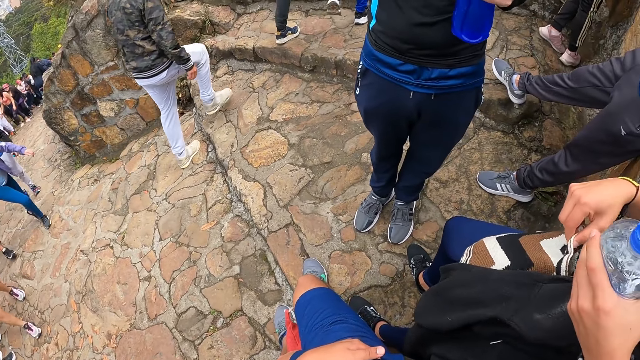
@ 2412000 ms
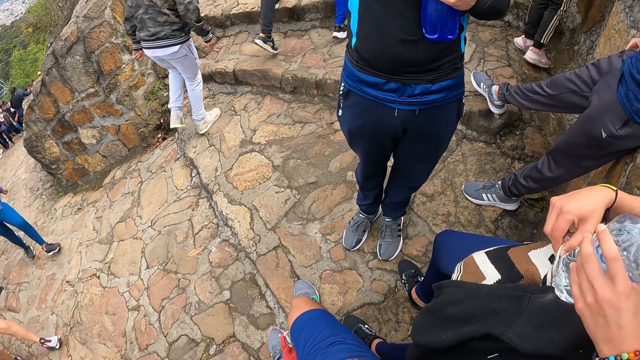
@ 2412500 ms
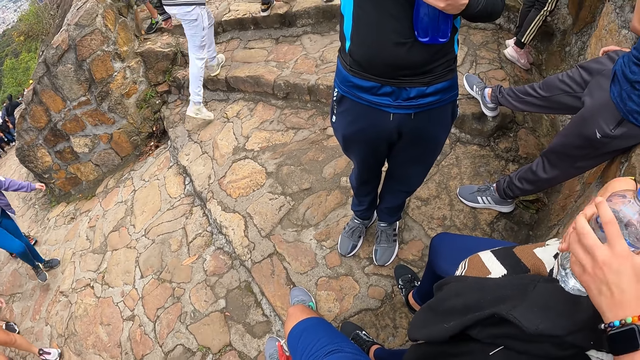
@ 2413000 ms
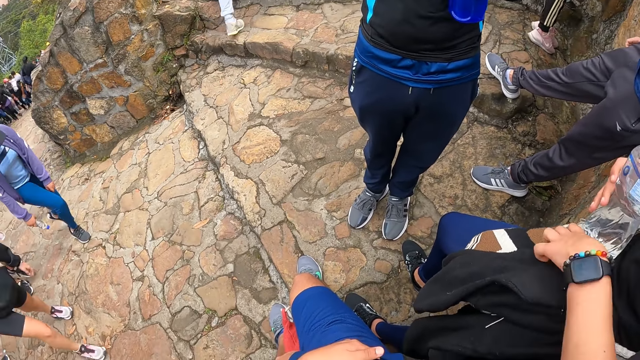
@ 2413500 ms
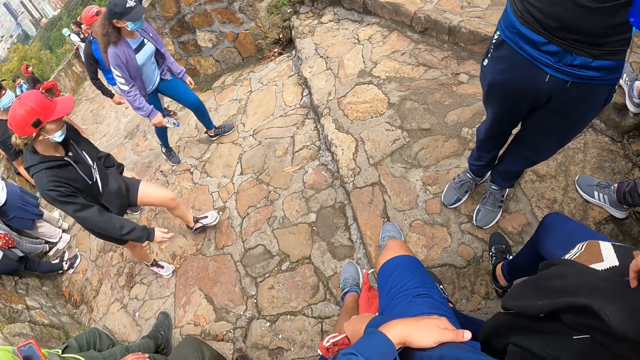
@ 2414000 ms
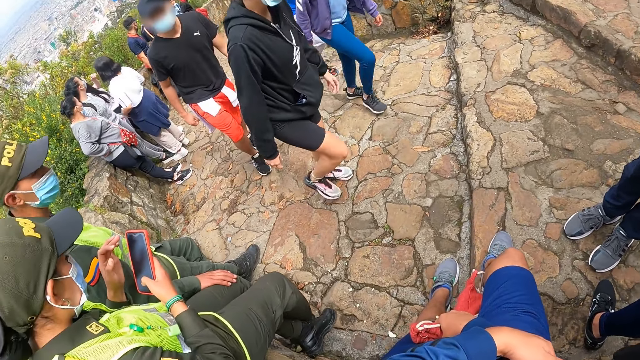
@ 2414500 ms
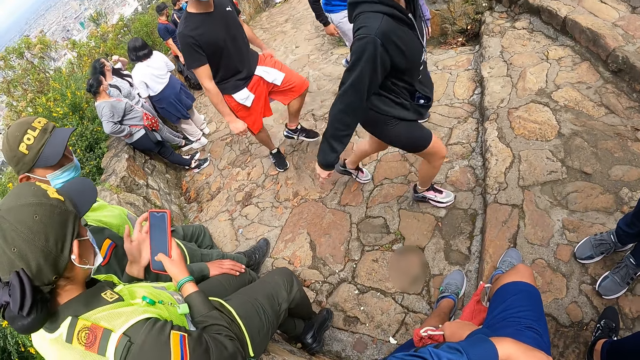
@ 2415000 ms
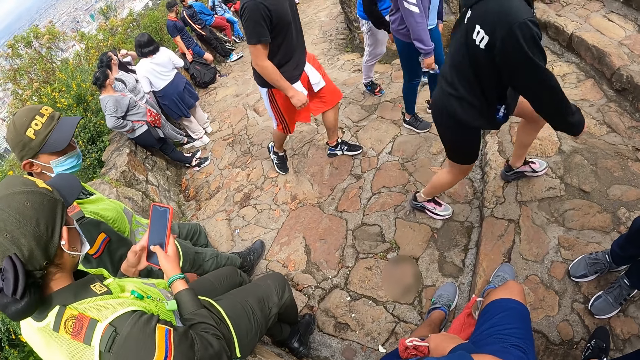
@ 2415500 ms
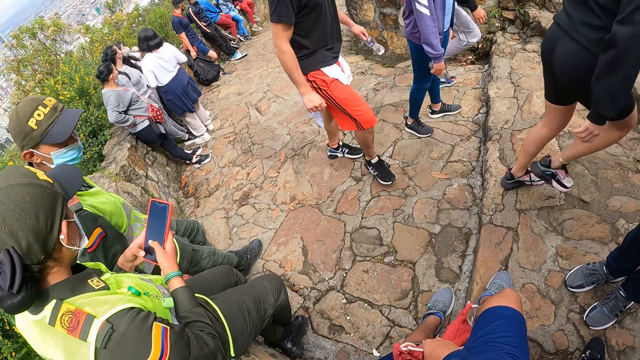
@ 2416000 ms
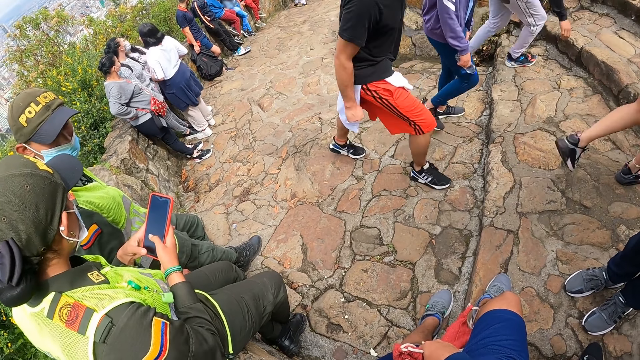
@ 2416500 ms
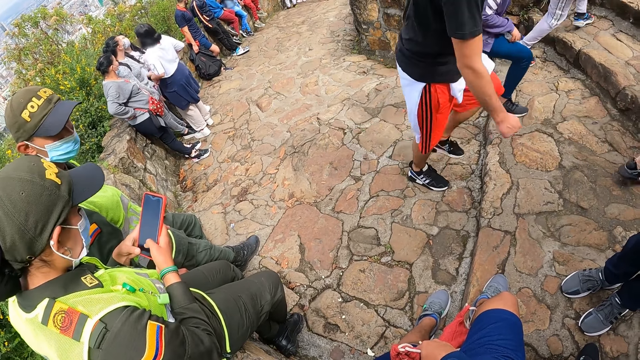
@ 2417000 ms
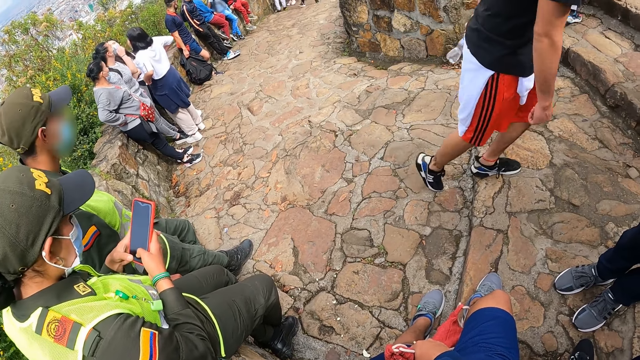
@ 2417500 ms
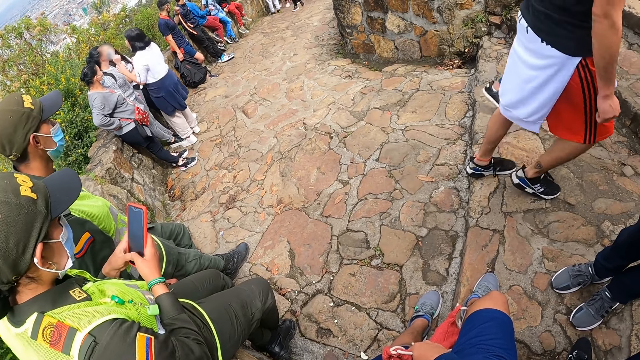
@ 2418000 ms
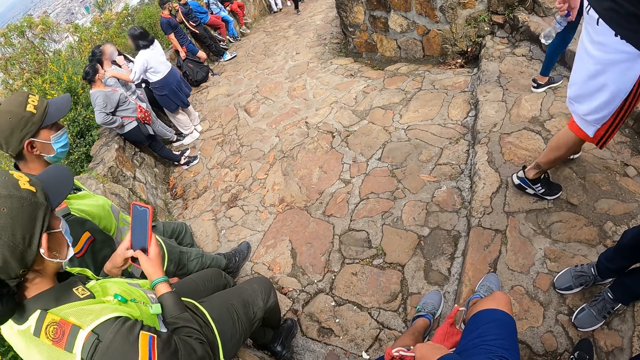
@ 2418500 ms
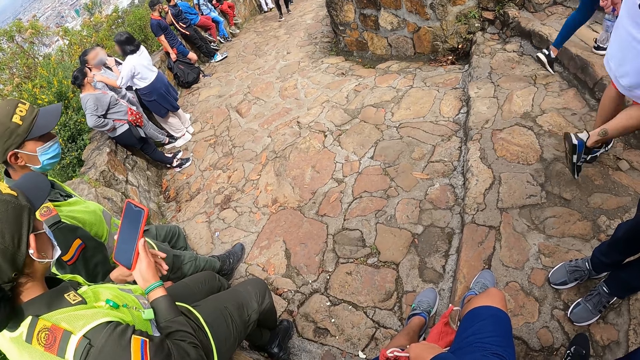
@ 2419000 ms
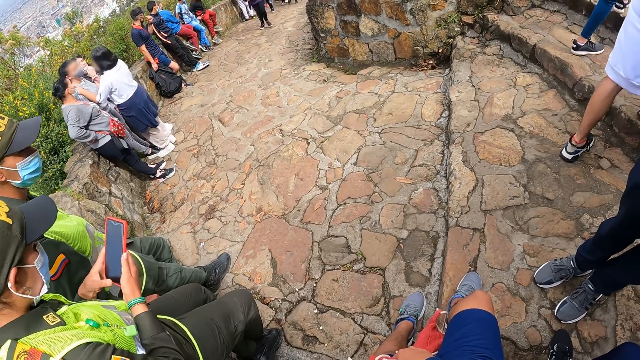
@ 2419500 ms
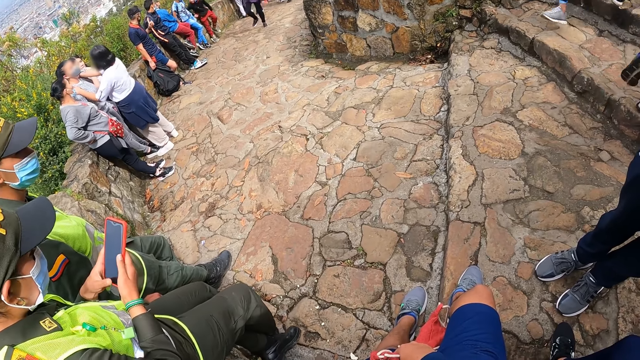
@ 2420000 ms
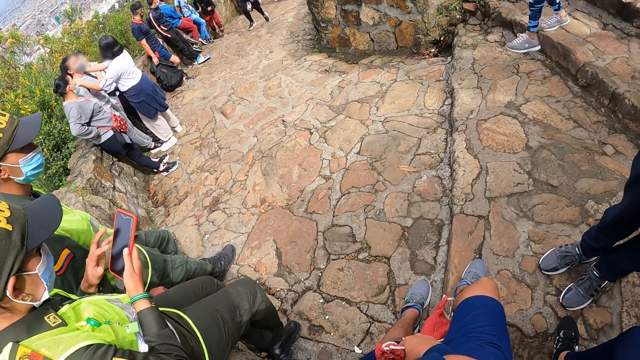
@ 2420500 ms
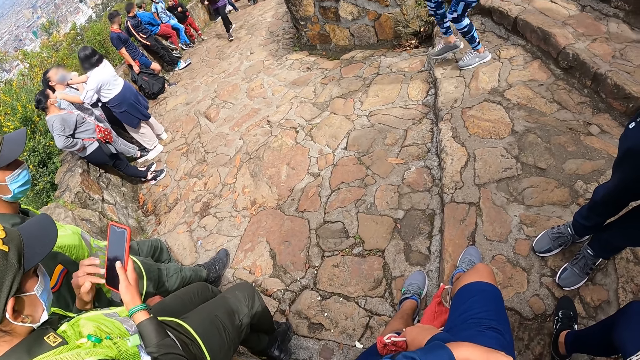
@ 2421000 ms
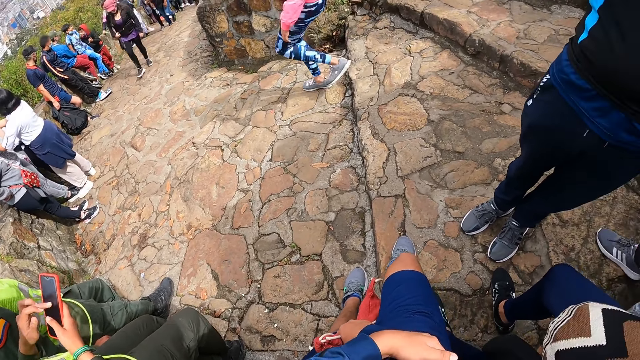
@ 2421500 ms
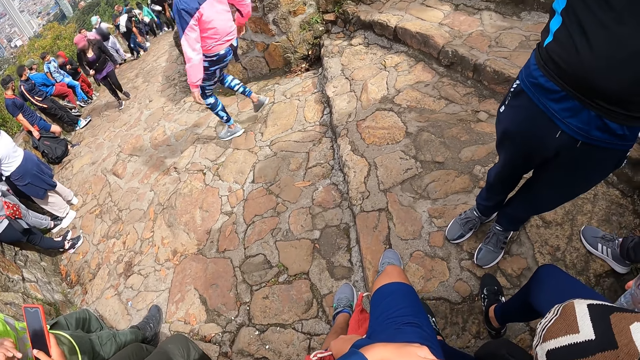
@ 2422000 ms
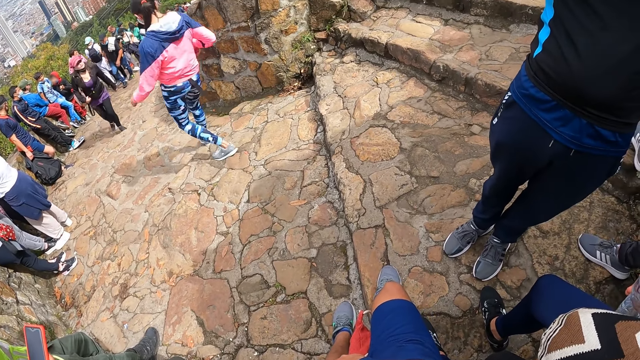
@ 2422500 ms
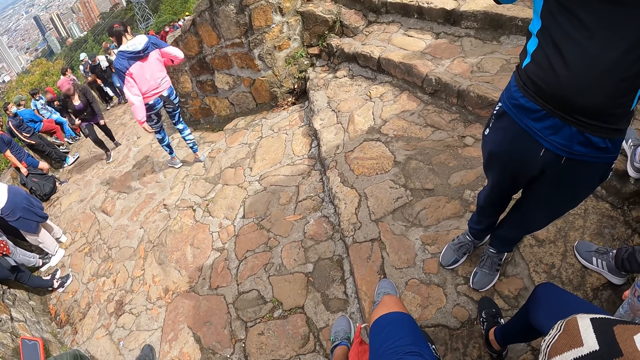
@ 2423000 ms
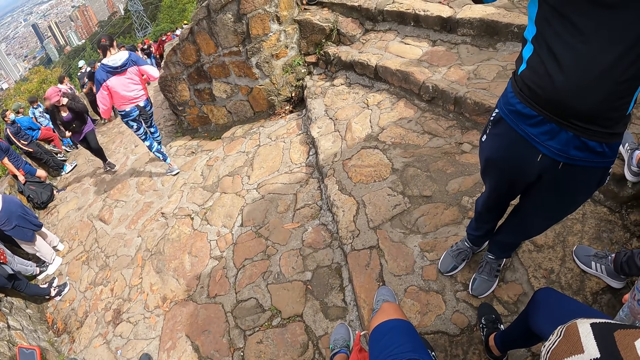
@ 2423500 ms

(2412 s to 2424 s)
The man holds a water bottle with his left hand. The man passes the water bottle to his right hand with his left hand. The camera wearer turns towards a group of people. They look at the pavement. A woman taps the phone on her right hand with her left hand.

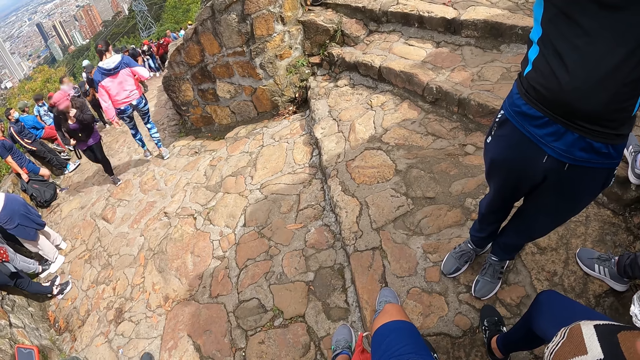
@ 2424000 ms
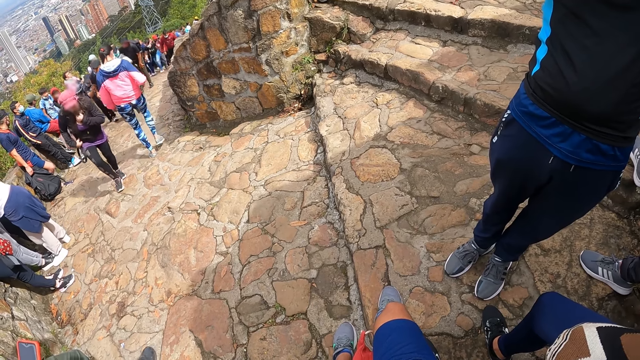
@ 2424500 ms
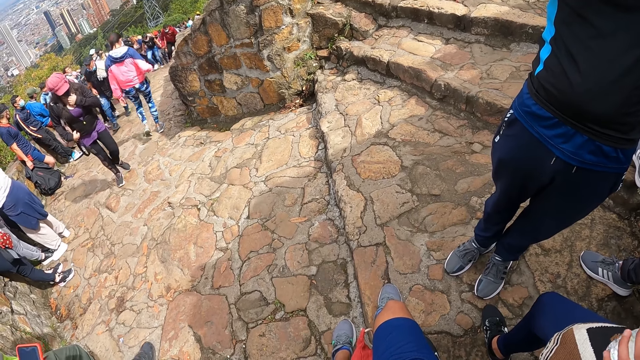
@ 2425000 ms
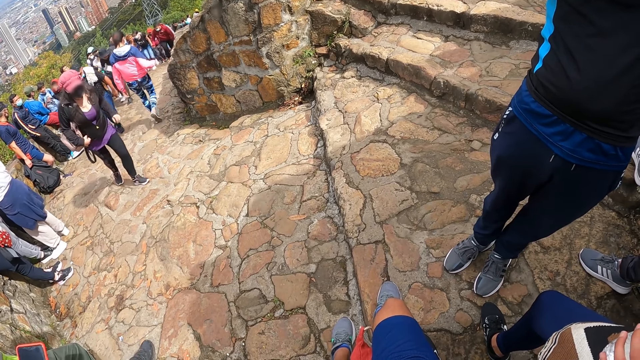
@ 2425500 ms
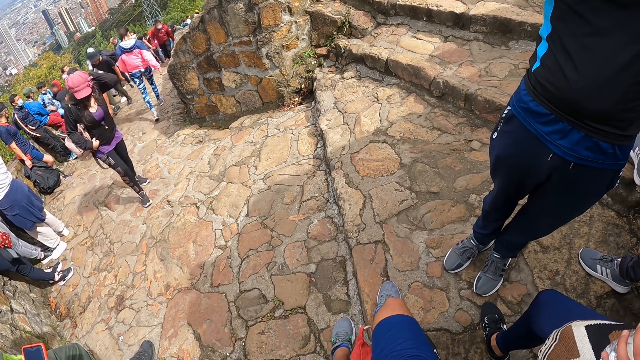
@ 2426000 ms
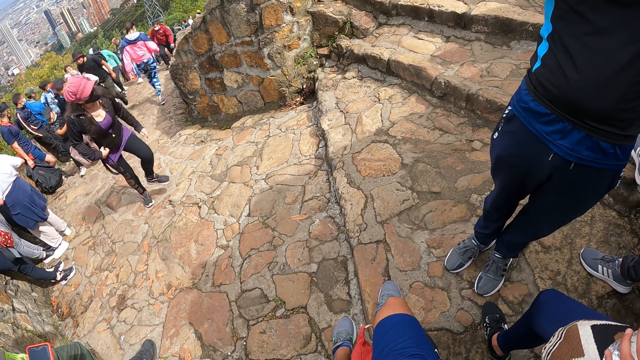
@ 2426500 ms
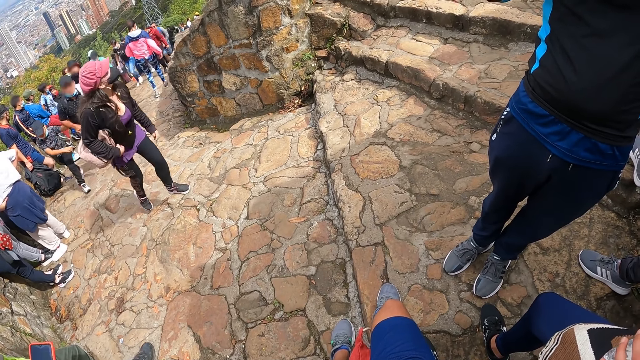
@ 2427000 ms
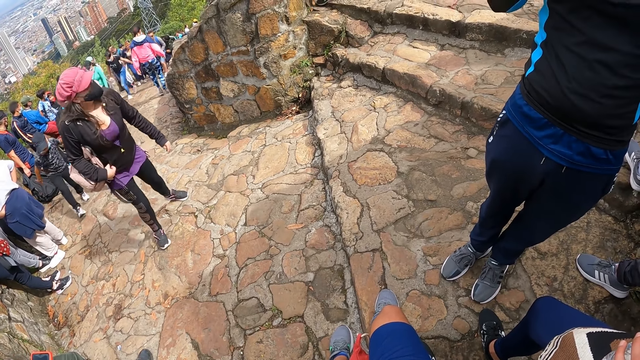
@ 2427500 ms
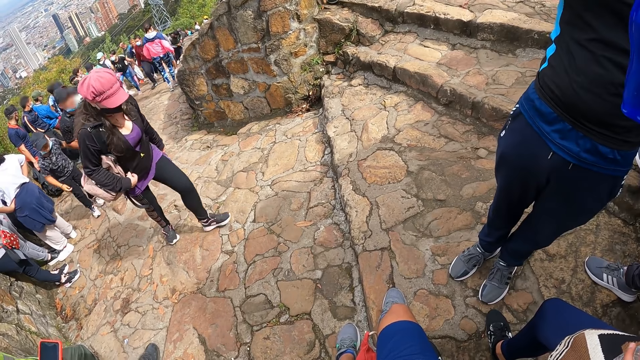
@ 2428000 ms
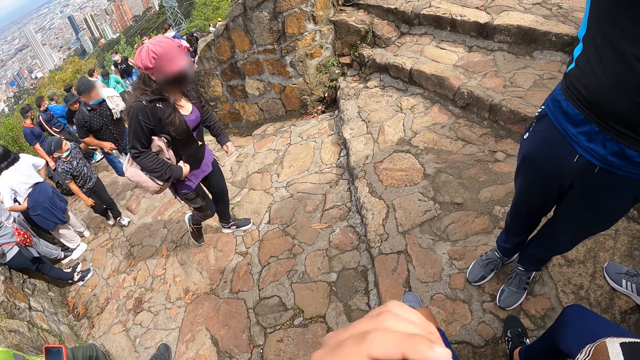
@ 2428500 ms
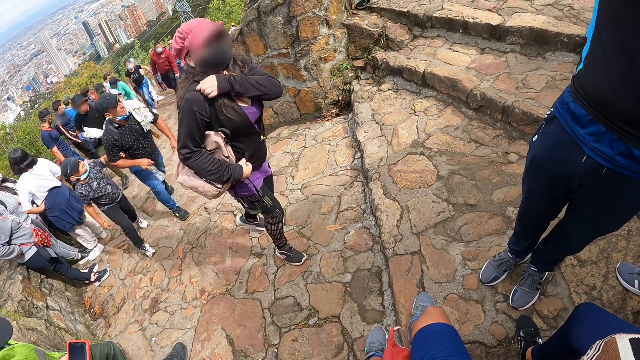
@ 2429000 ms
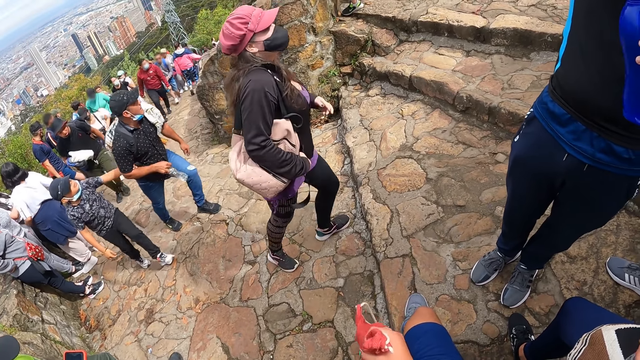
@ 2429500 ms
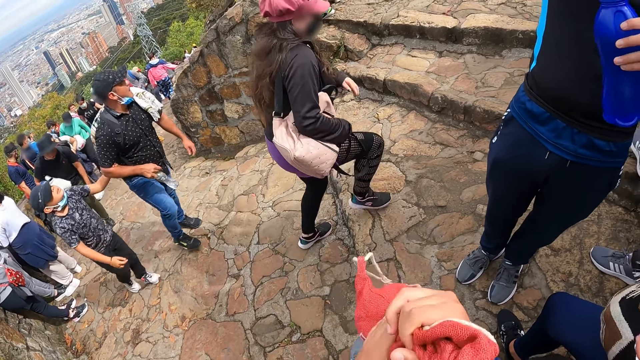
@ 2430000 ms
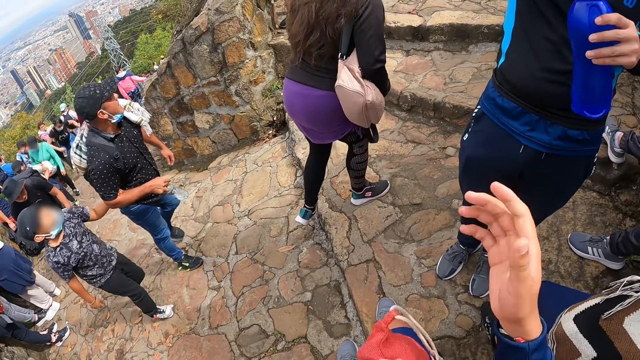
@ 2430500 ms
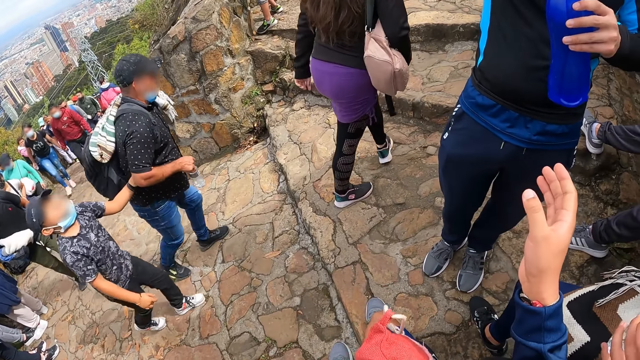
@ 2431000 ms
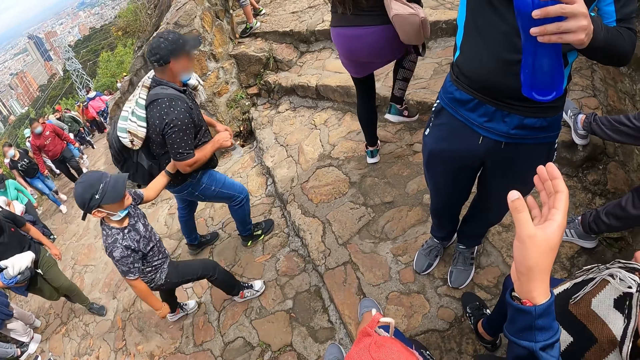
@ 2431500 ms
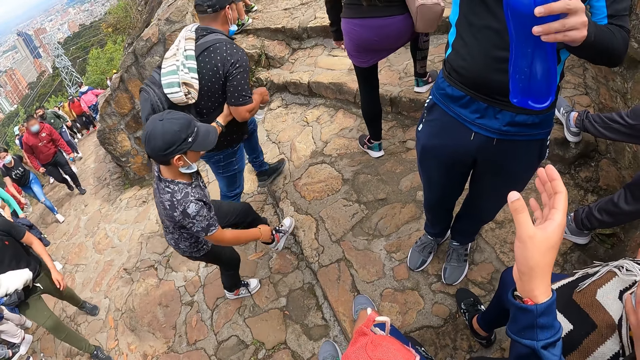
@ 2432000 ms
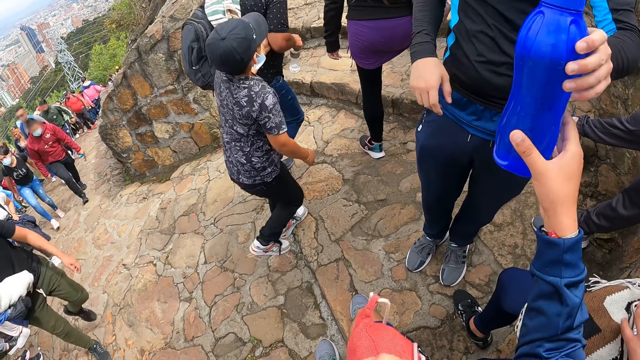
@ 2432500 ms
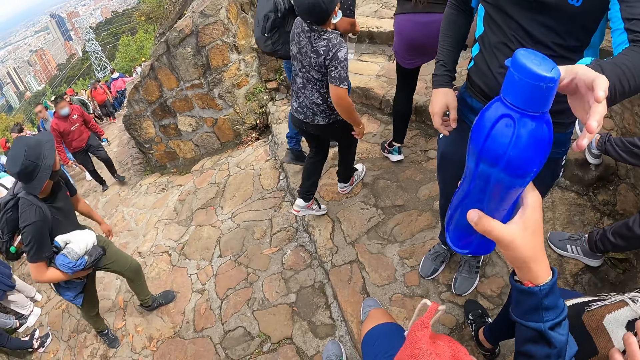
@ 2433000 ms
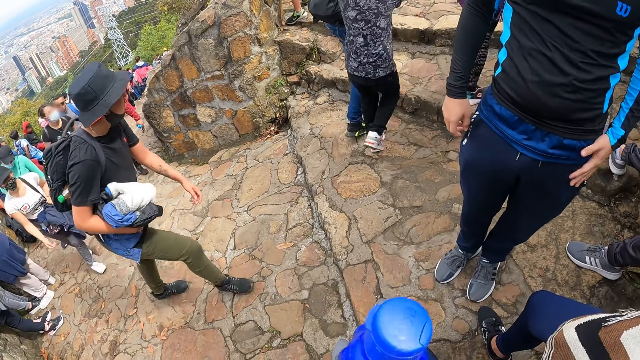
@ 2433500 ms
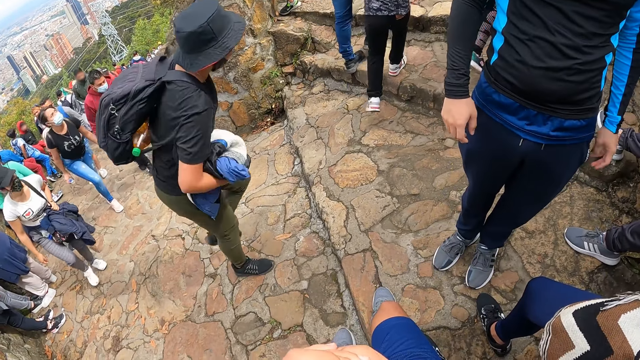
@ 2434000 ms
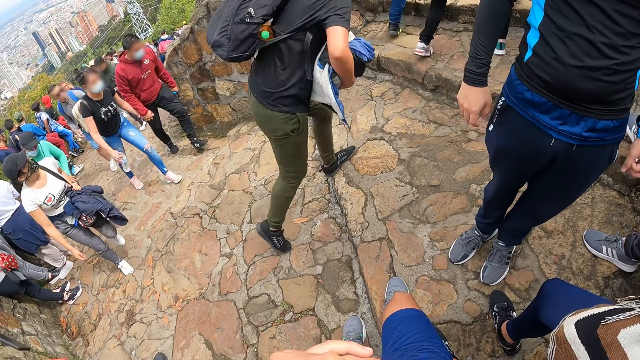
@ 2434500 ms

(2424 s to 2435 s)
The camera wearer raises the backpack with her right hand. They pass the backpack to her left hand with her right hand. They lift his hand. The man passes the water bottle to the camera wearer with his left hand. The camera wearer picks up the bottle from the man.
